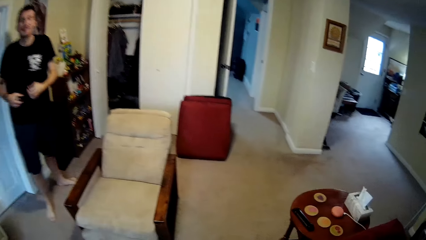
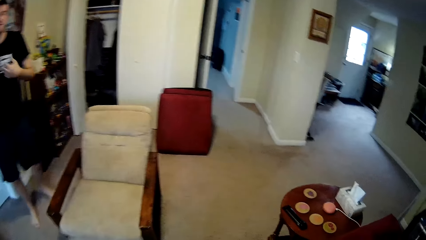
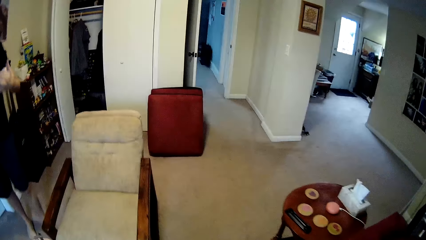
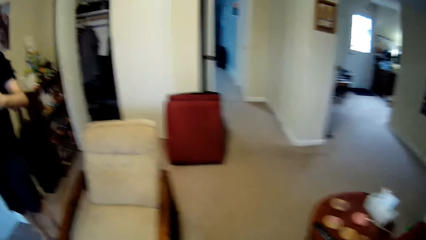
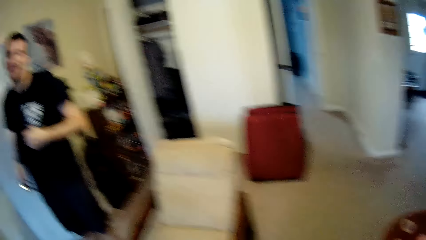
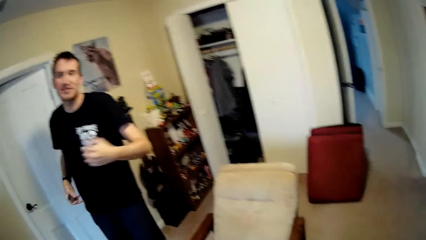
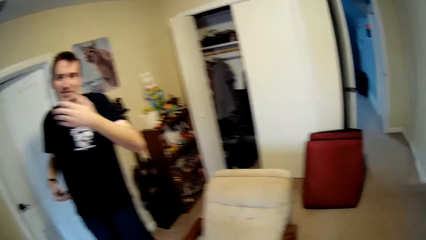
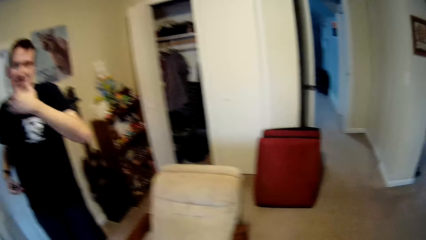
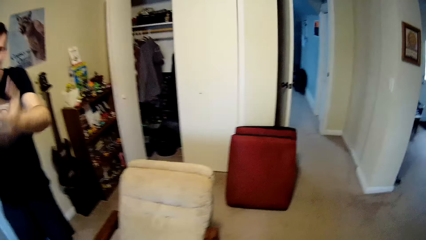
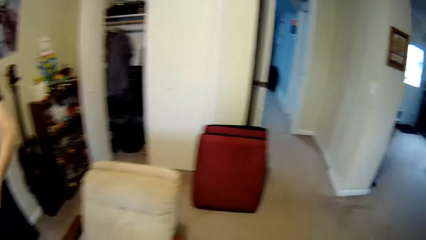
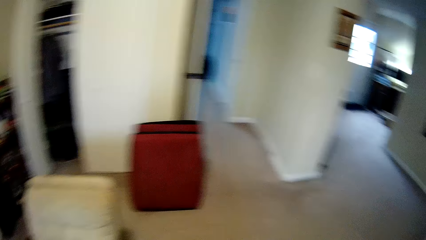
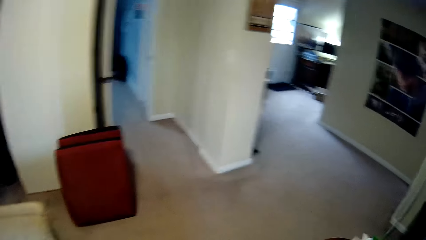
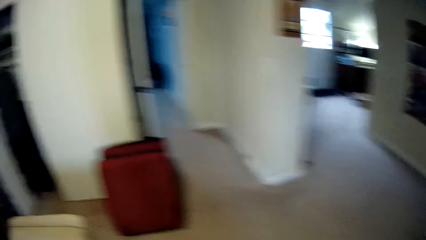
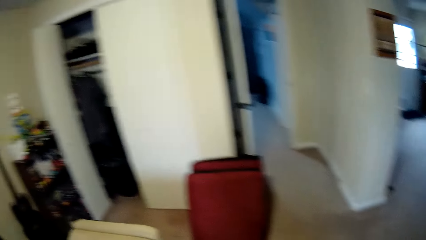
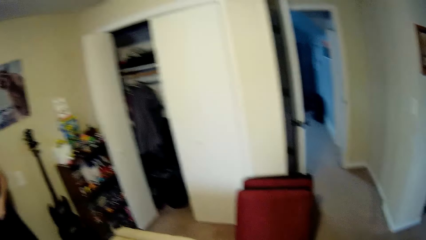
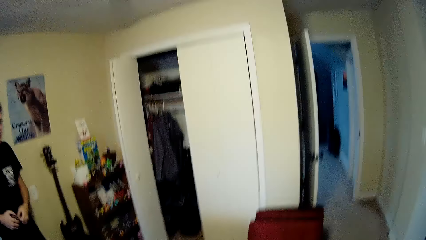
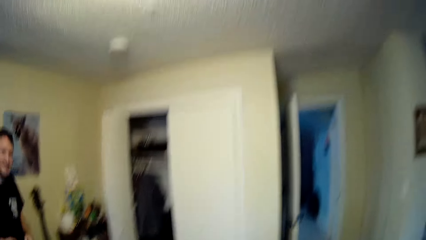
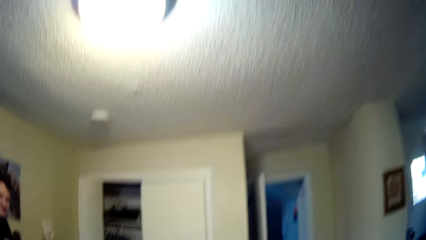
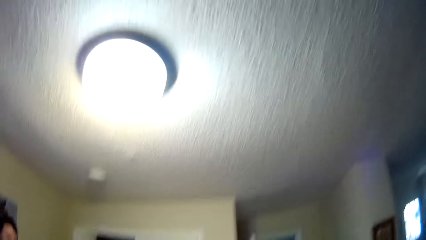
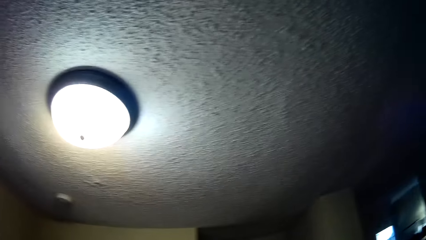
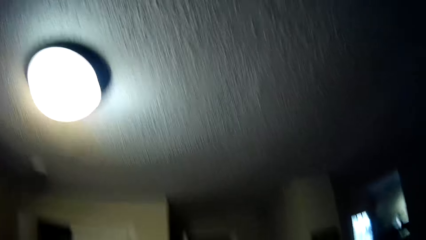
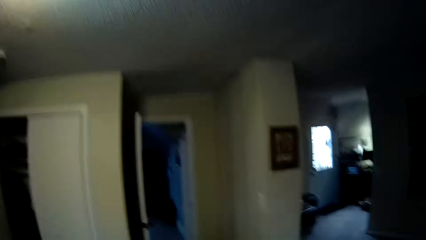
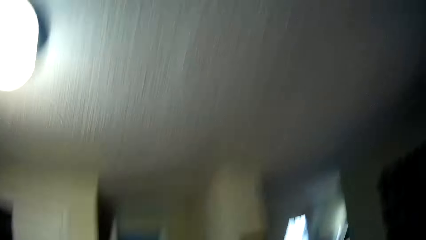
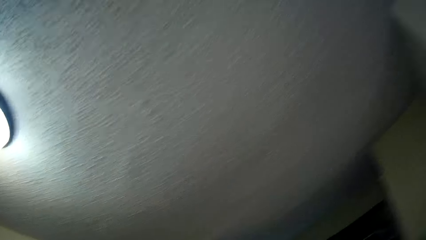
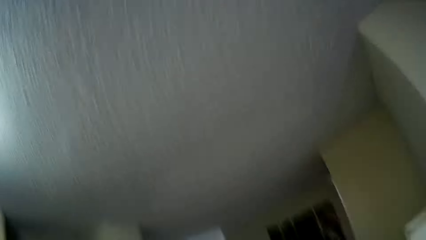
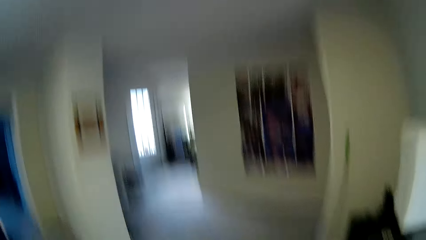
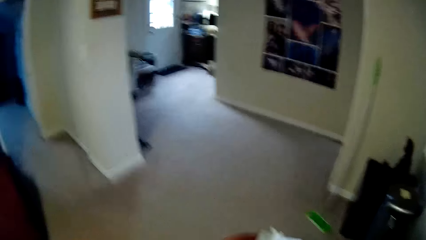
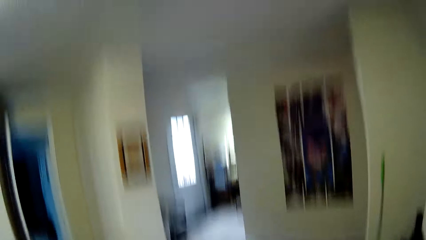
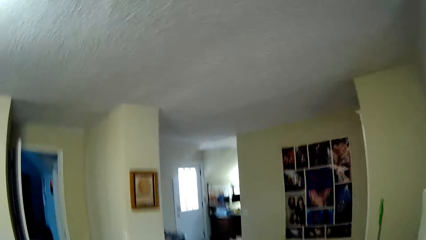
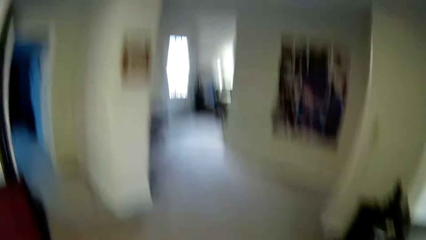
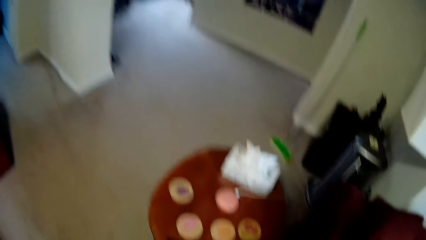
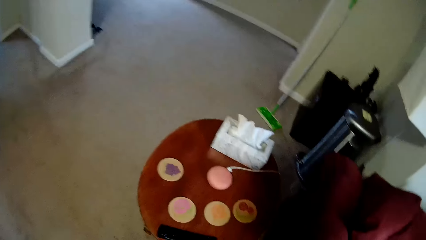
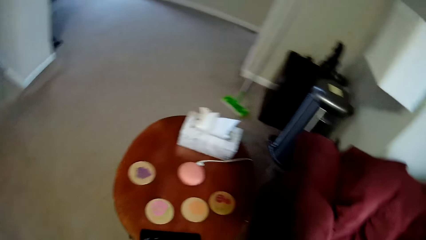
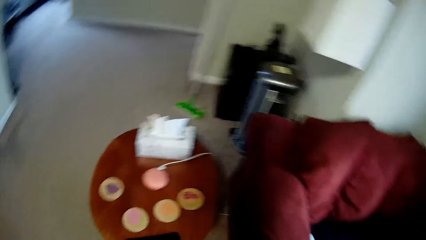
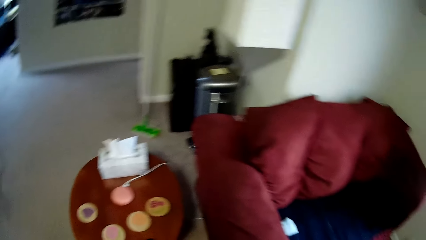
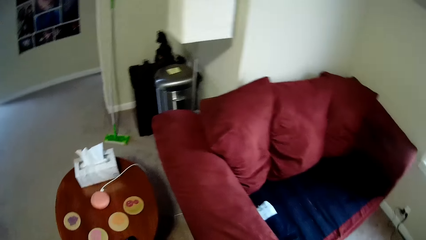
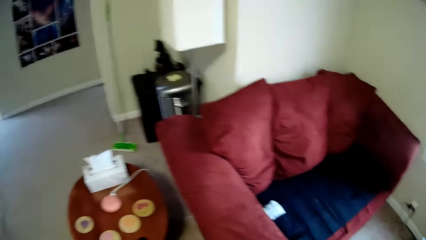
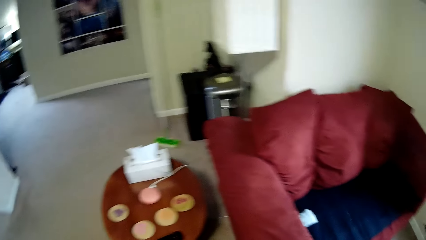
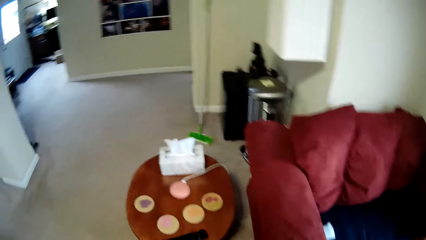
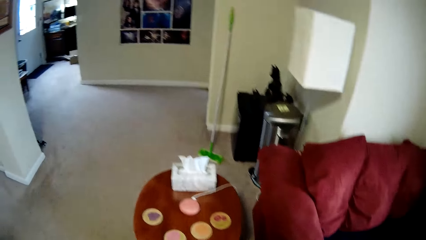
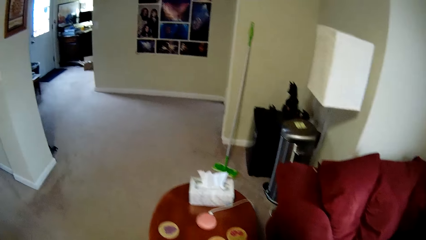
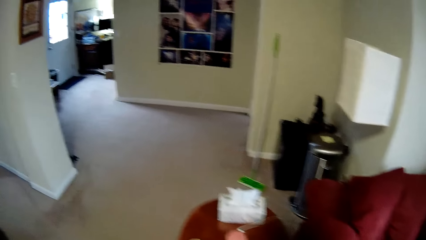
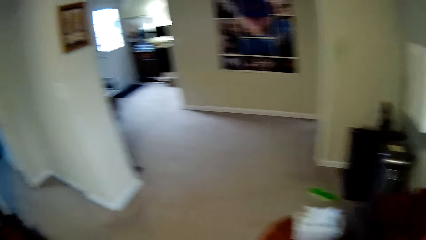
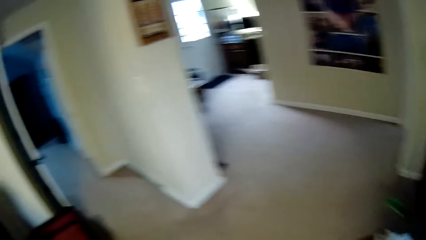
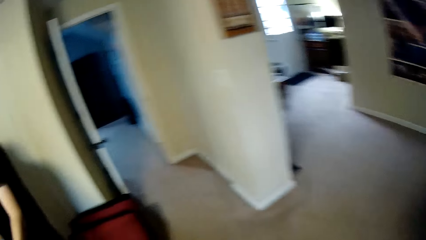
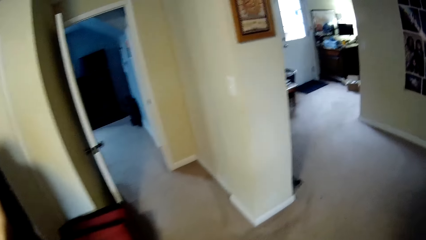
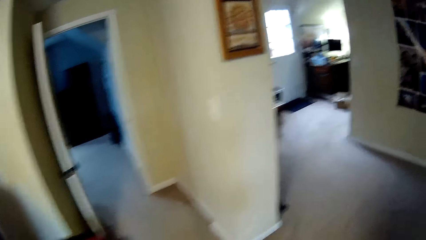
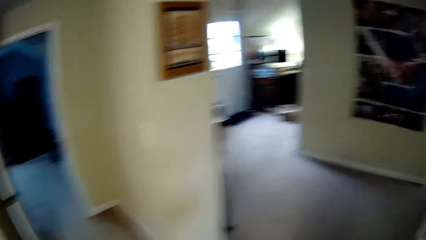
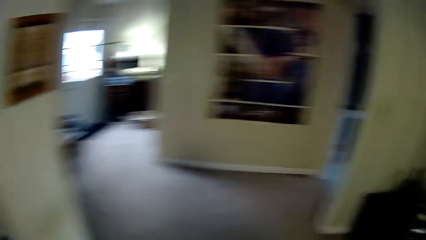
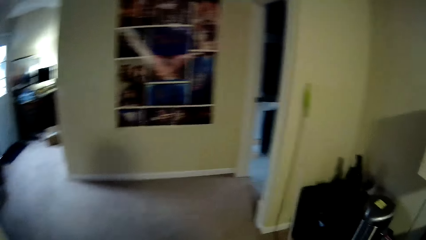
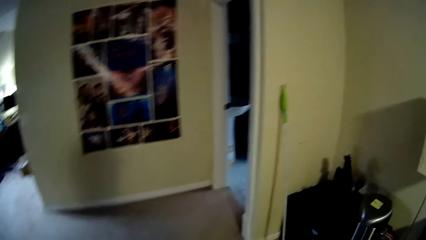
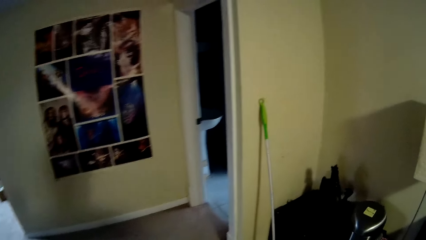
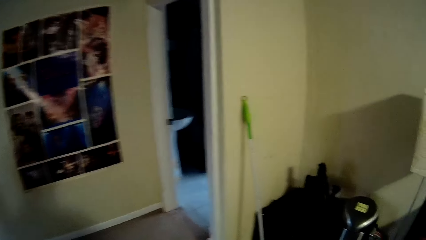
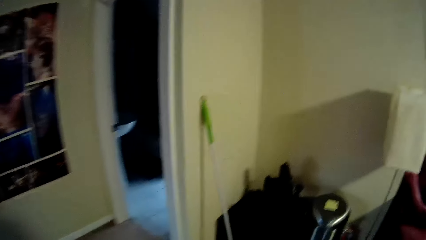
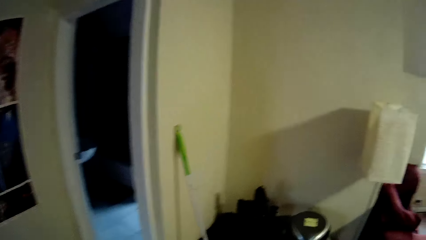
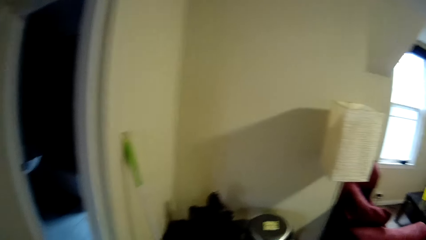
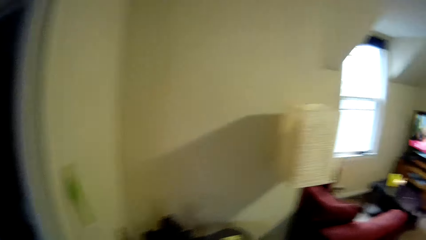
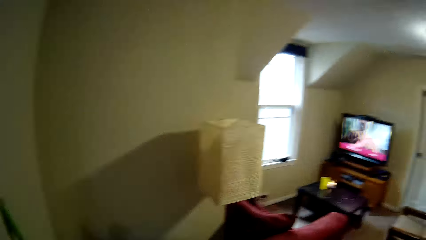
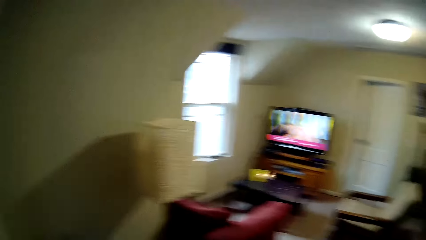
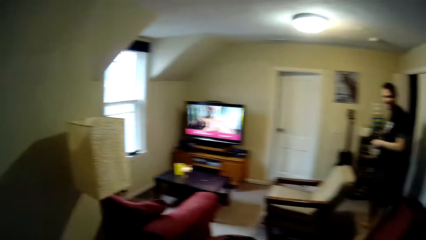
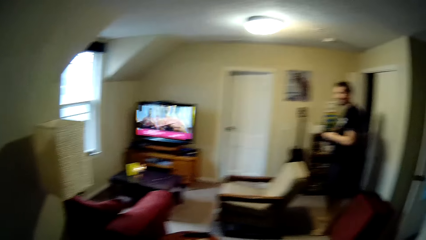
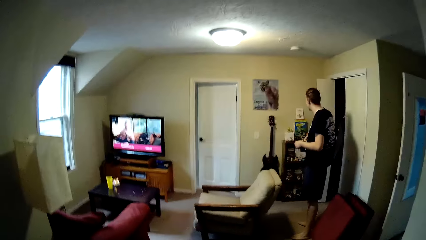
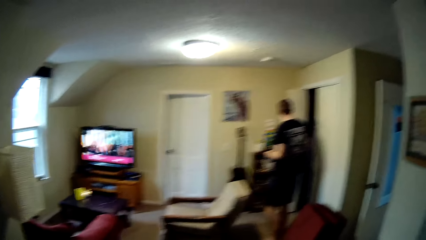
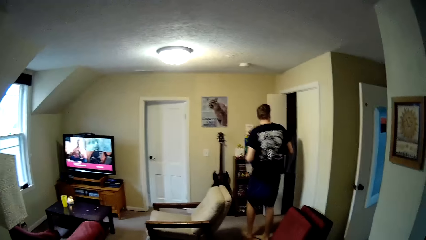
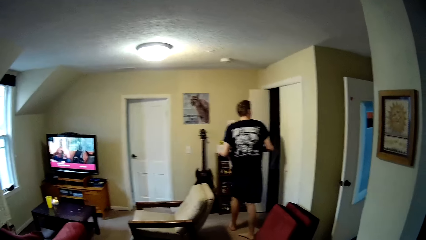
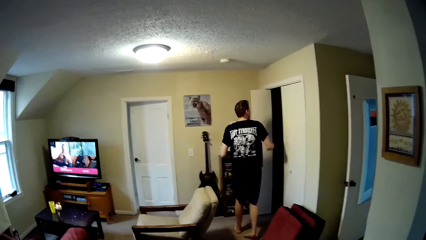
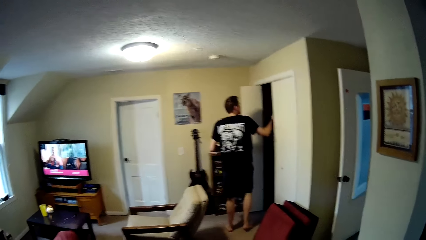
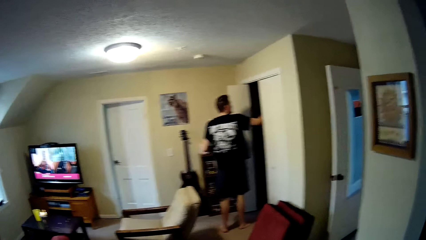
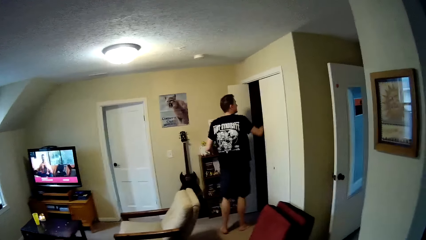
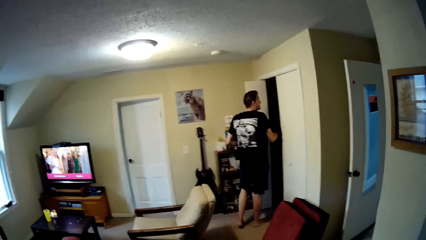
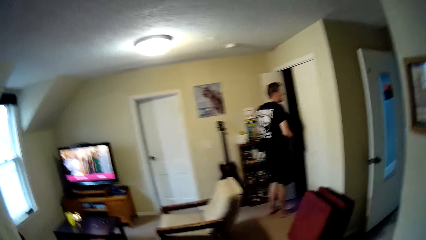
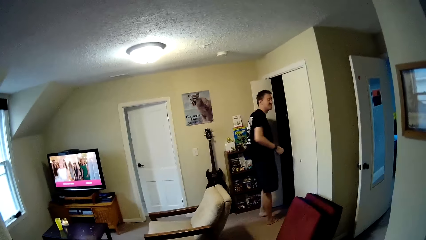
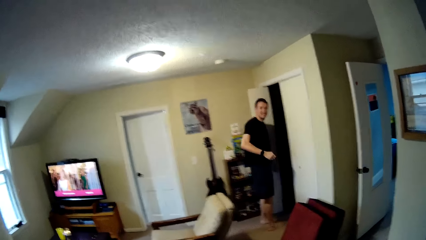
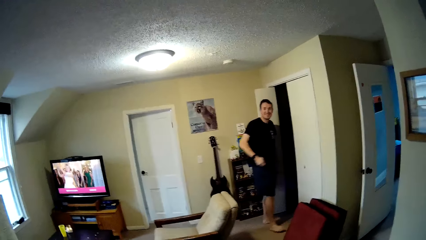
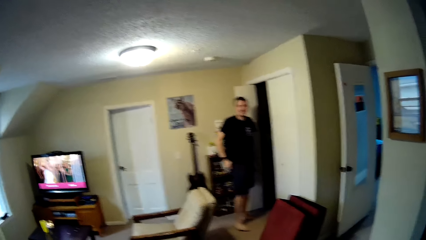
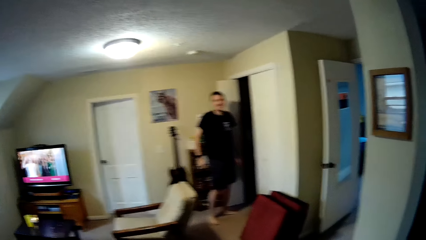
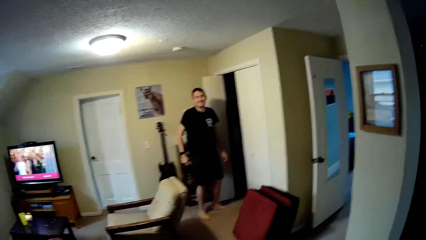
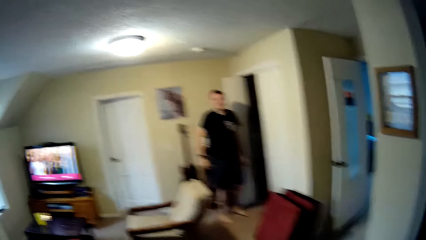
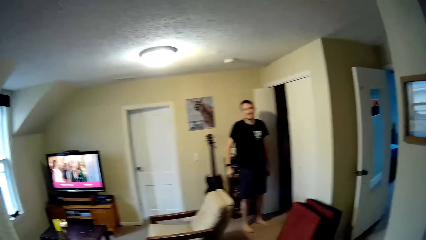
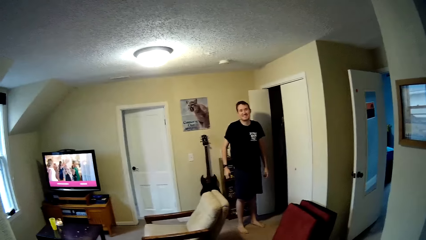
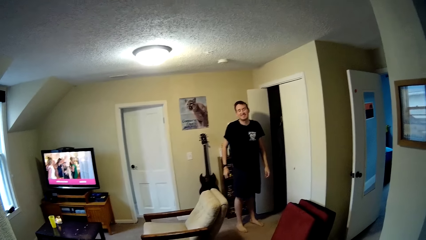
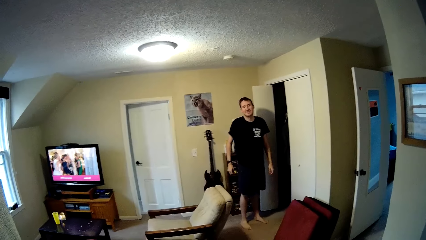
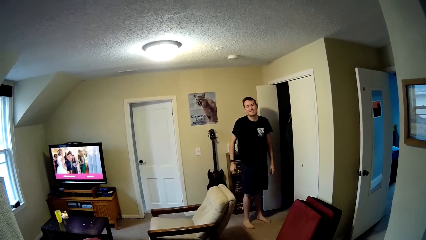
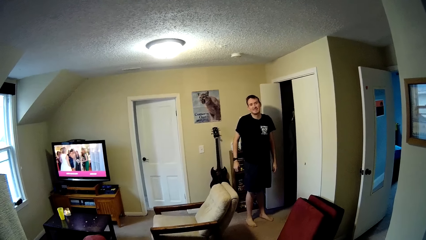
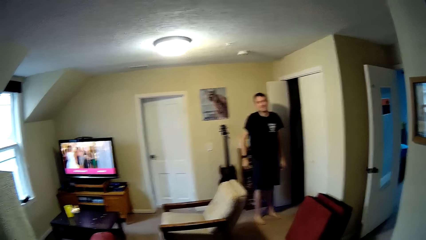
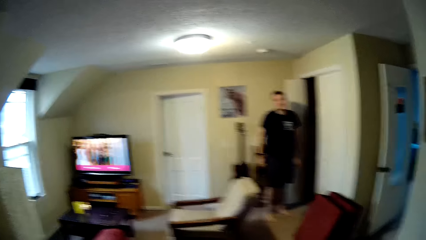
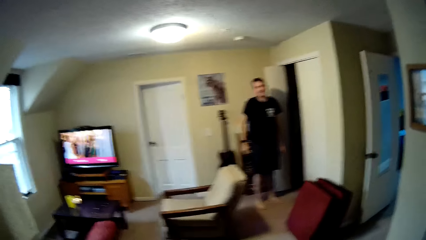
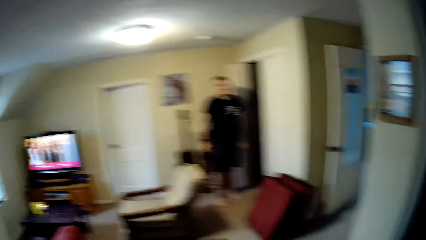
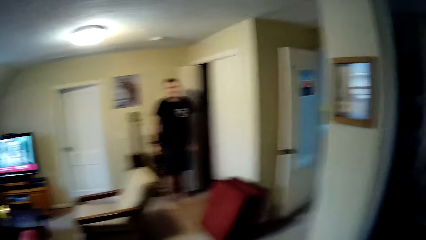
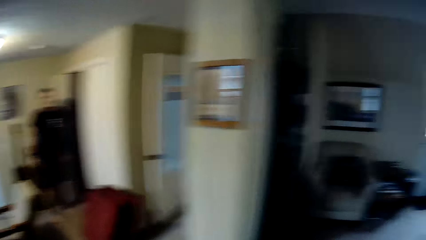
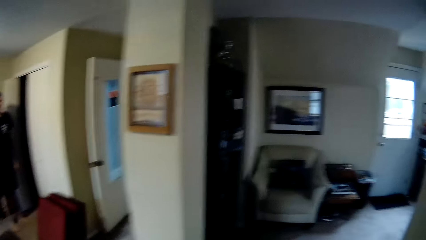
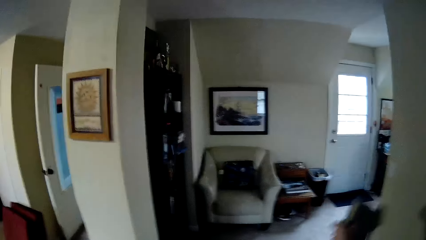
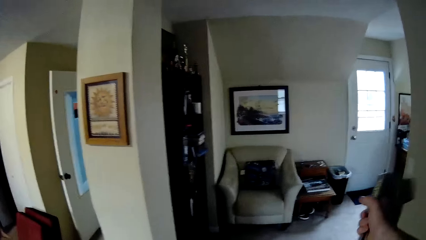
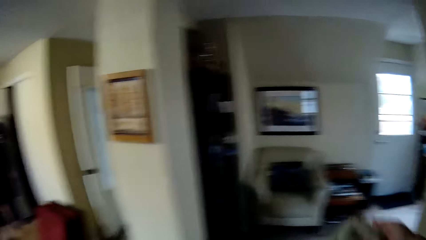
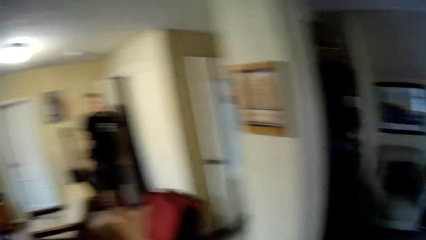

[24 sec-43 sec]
The camera wearer looks around. They turn around. They talk to a person.
